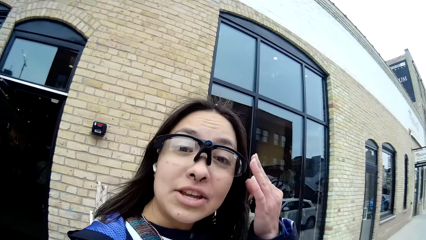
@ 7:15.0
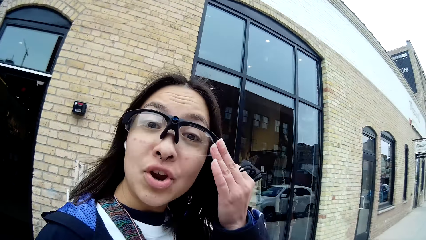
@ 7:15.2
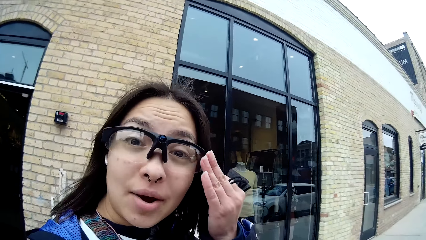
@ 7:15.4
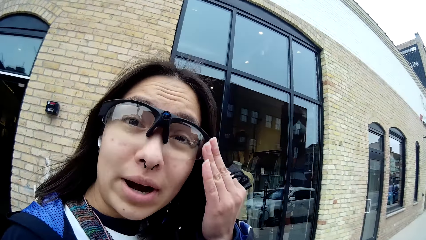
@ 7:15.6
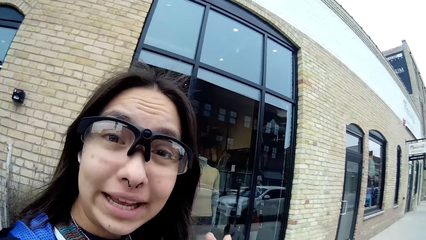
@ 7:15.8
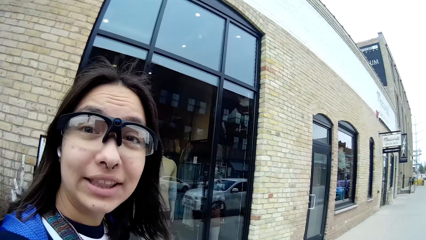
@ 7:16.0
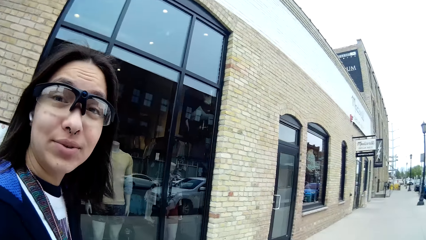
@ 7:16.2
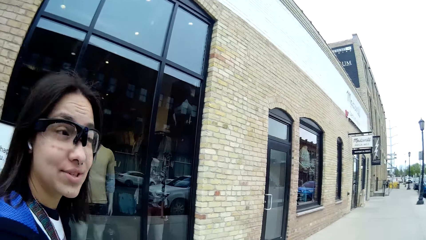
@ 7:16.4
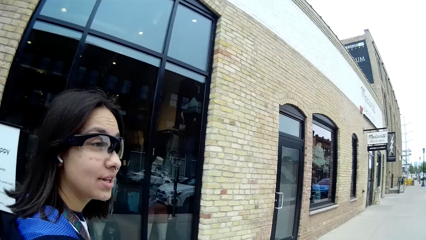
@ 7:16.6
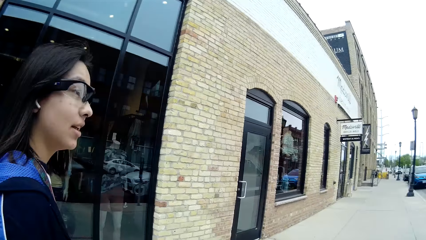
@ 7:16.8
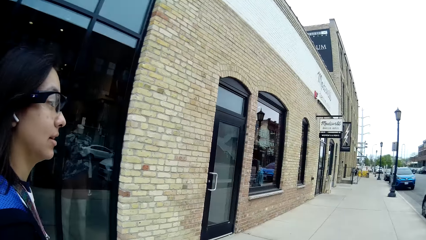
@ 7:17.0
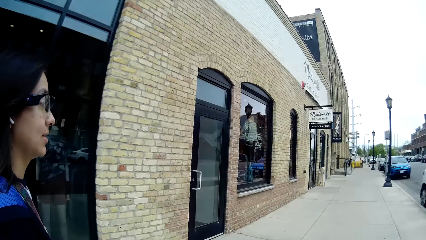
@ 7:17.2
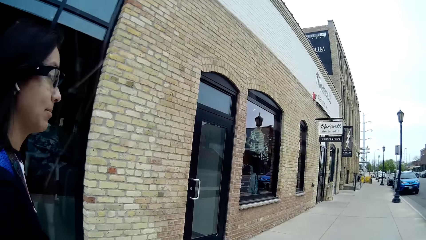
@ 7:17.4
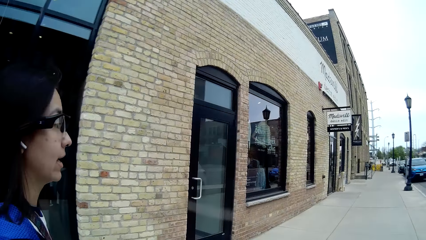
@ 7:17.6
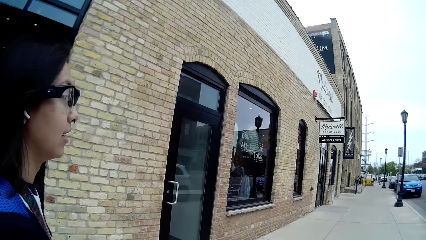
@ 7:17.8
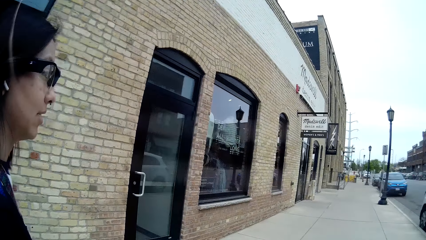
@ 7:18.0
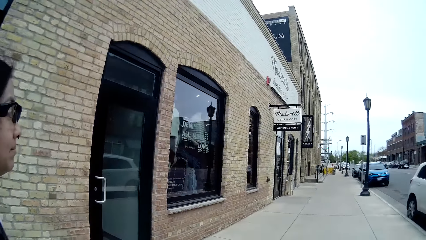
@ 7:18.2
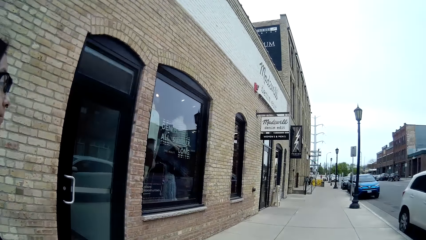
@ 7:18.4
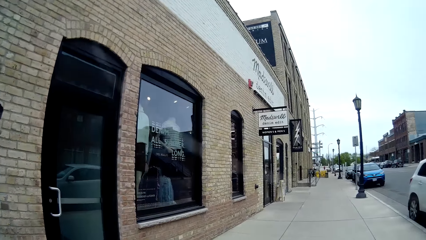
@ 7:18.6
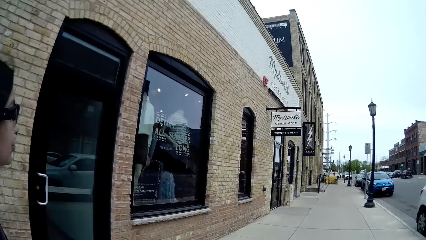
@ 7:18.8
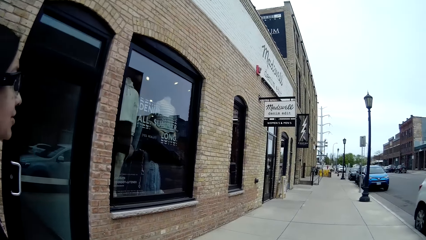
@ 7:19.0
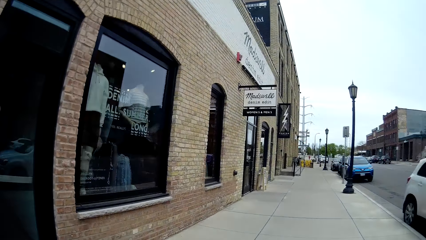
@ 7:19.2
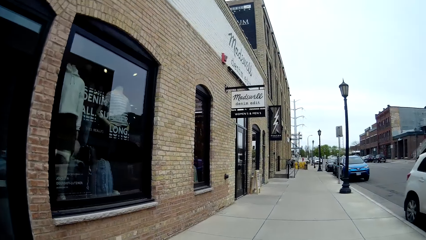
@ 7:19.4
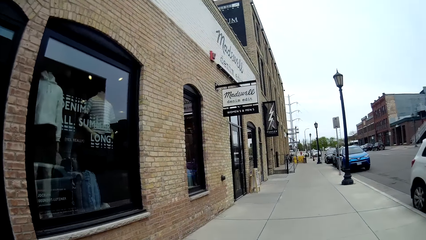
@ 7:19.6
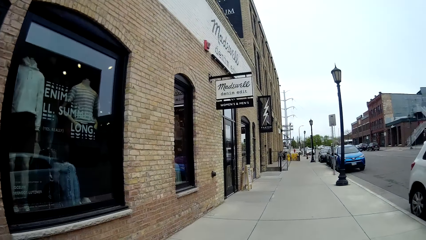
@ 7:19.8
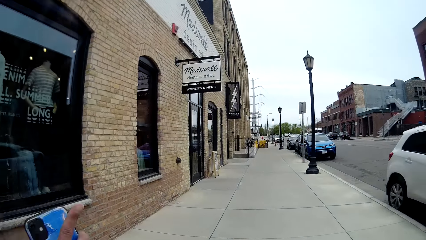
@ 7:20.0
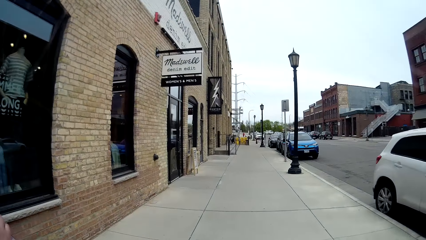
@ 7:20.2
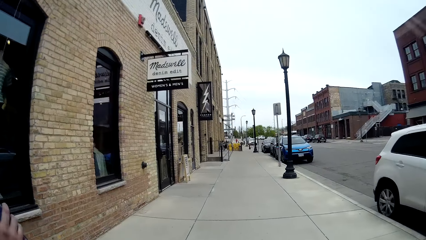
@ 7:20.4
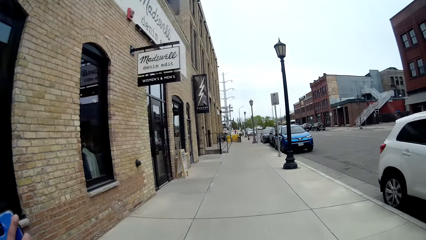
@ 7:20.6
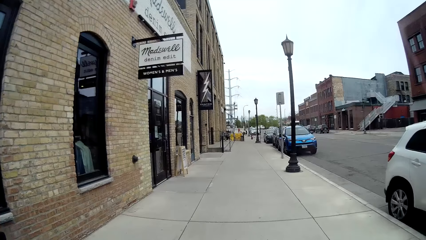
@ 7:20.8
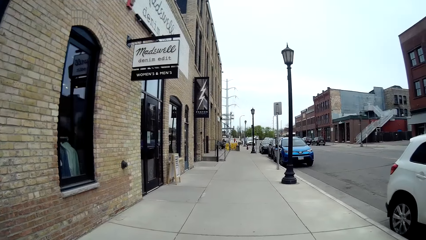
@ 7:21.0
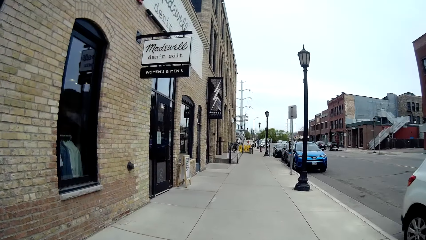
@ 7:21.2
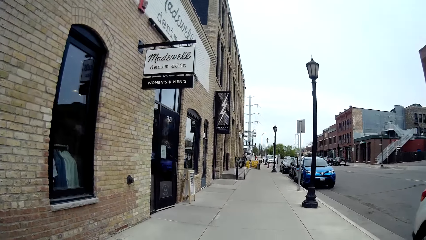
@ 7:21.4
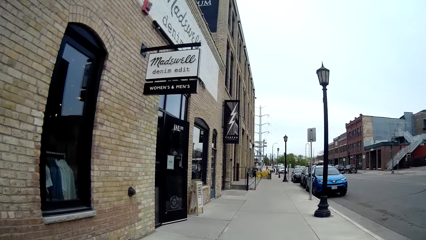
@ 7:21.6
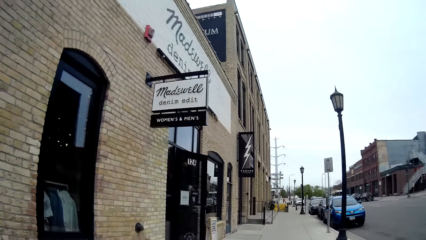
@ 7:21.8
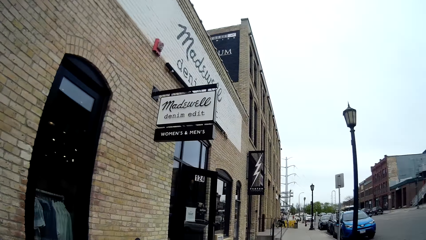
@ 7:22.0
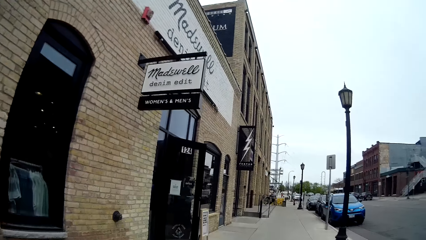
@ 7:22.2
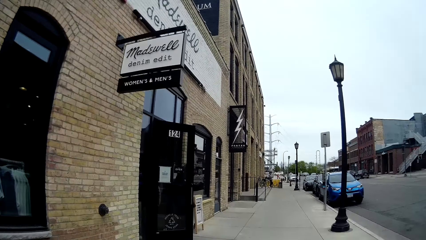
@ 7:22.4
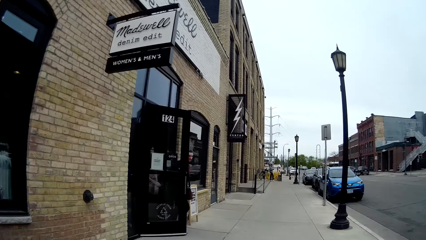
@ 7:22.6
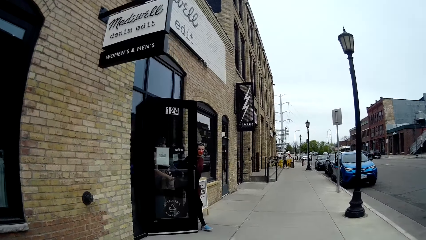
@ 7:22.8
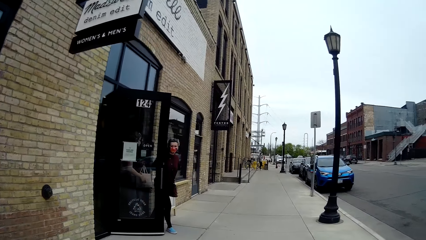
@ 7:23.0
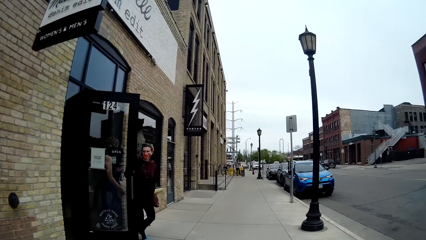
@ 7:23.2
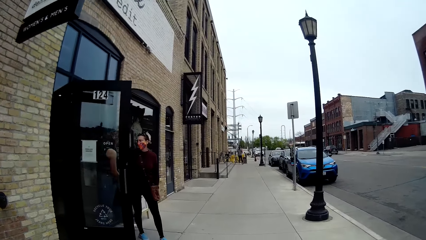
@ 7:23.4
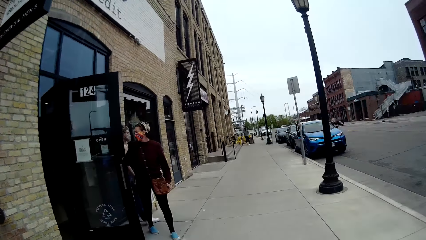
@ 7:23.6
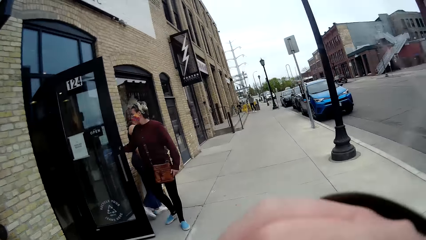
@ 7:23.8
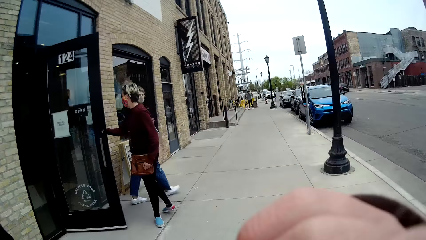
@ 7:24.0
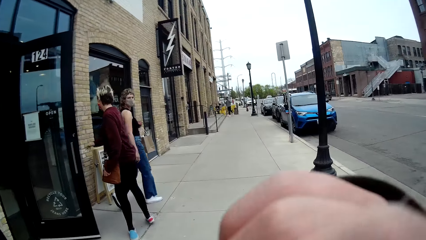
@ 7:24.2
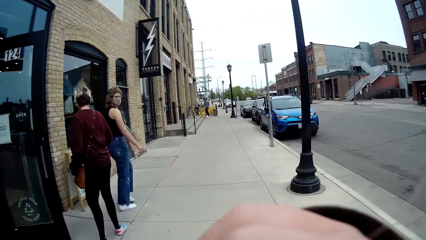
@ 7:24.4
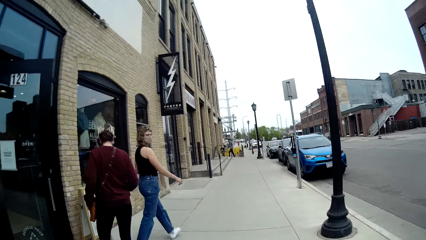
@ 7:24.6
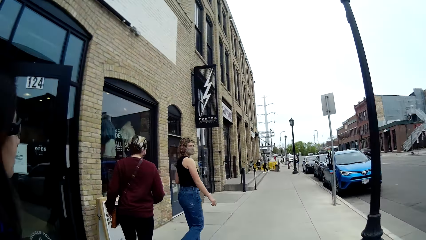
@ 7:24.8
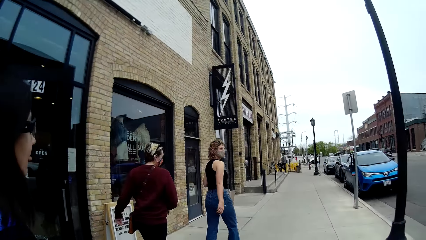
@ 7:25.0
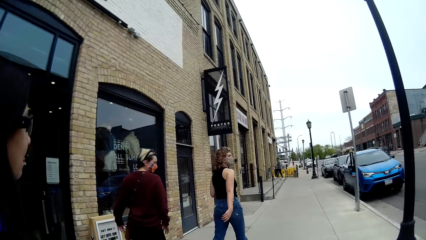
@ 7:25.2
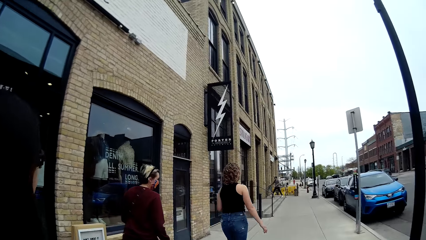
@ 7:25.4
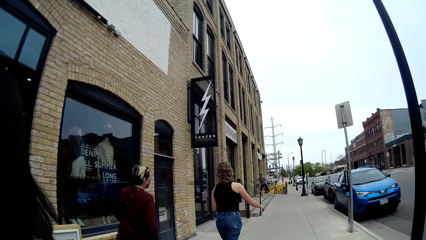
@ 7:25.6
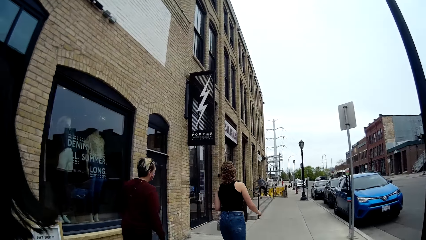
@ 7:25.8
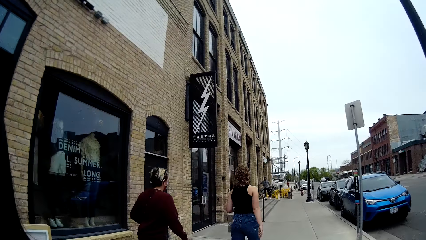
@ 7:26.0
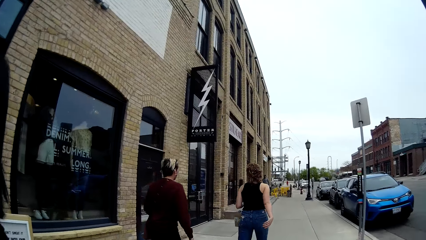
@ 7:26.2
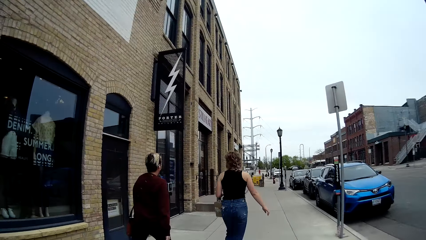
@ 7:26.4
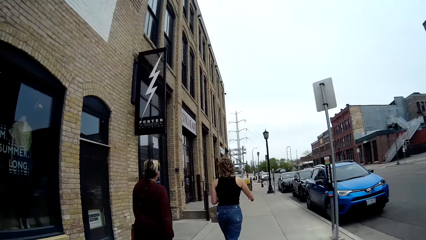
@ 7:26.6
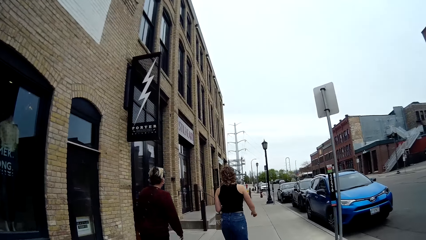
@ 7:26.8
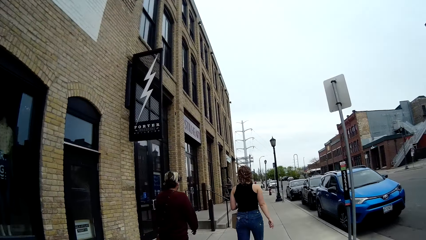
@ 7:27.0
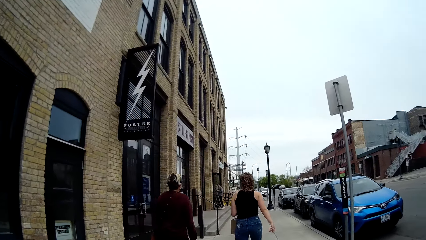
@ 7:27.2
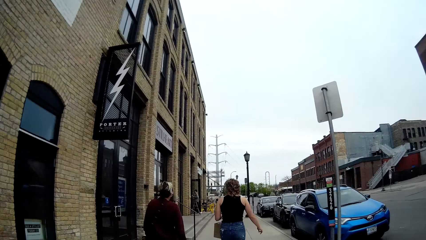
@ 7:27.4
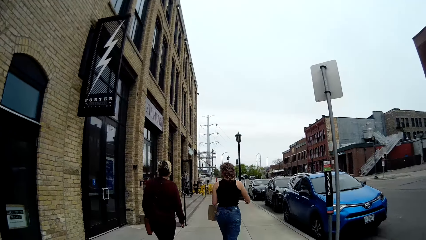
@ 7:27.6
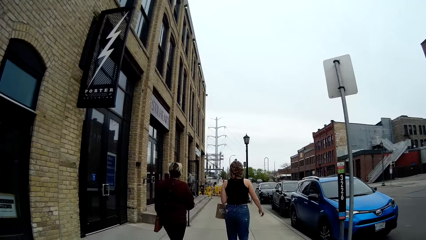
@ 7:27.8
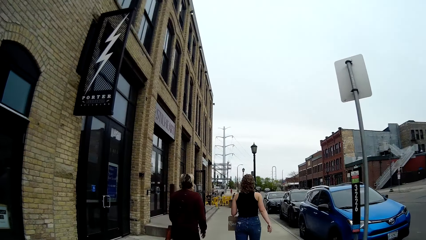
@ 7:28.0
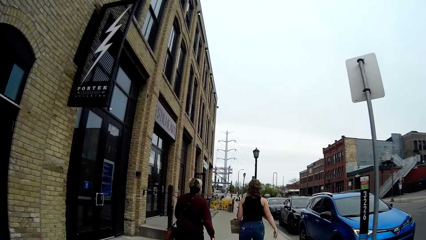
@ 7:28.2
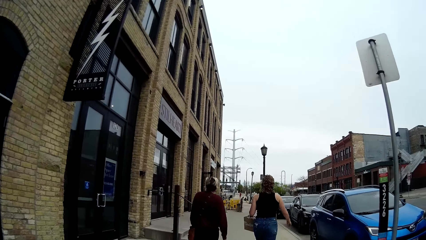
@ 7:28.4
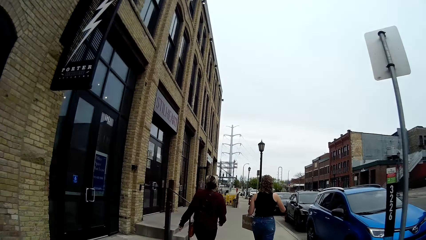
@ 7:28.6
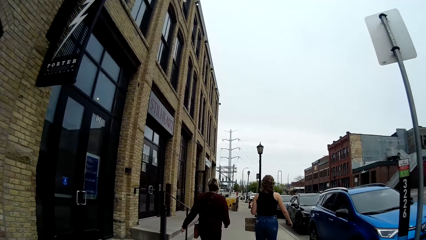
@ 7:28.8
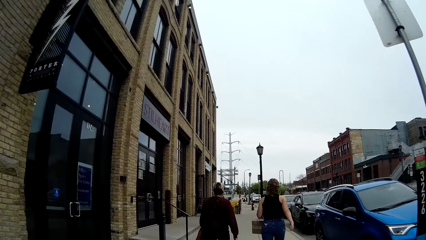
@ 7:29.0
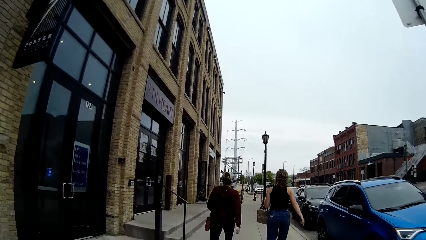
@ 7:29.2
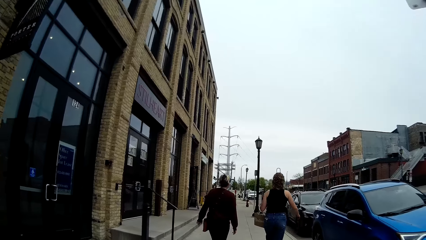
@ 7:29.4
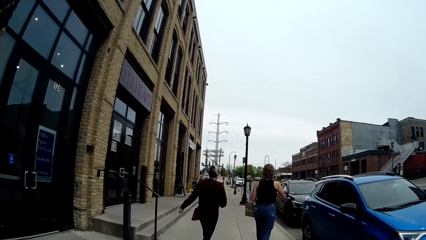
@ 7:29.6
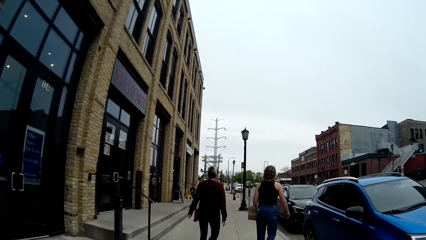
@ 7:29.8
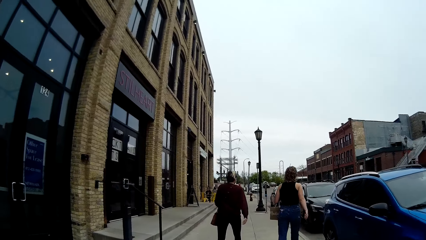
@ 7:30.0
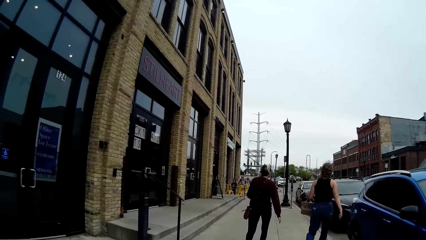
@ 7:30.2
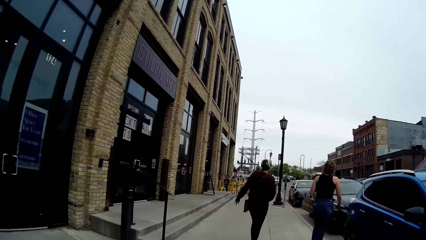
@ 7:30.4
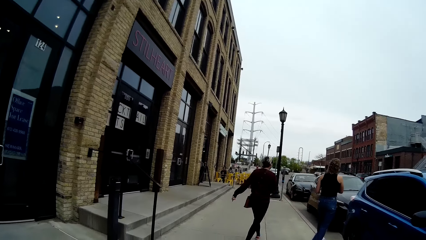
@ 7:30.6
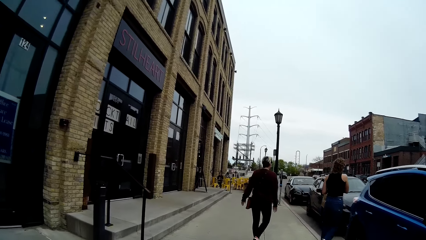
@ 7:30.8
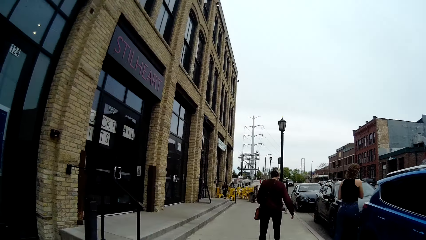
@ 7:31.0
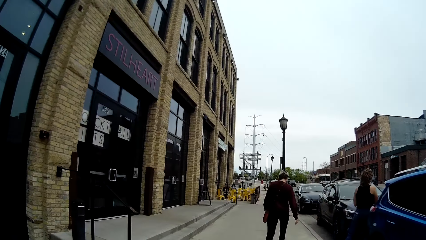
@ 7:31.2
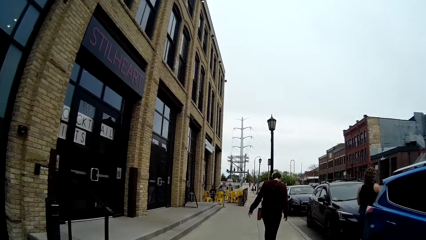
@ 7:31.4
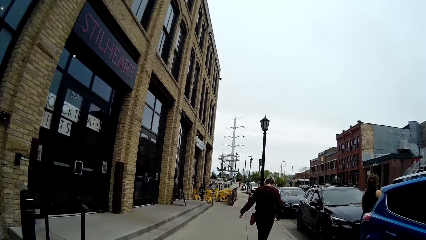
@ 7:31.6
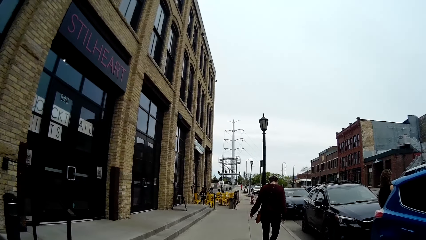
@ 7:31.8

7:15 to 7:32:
The woman touches her spectacles. She touches the camera with her left hand. She walks along the road. Another woman and a third woman walk out of a shop. The camera wearer touches a face with the right hand.
